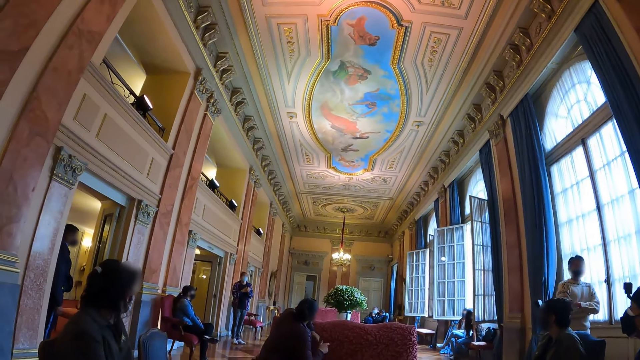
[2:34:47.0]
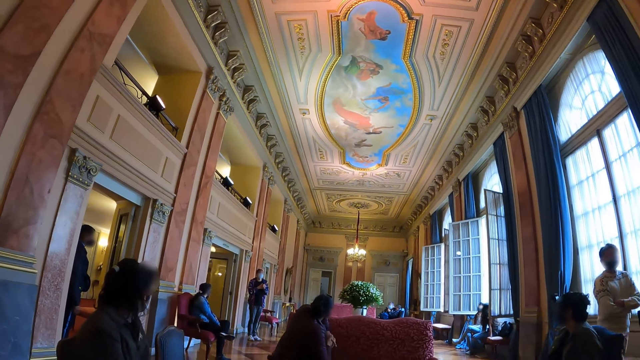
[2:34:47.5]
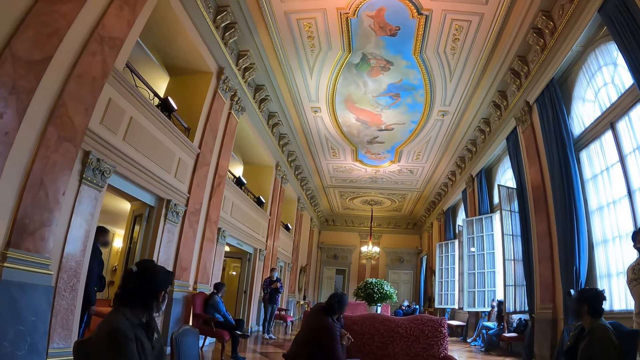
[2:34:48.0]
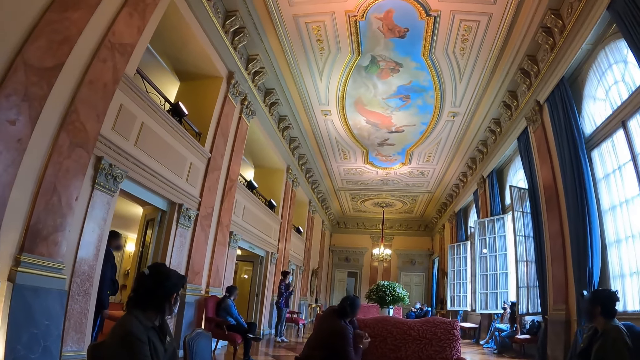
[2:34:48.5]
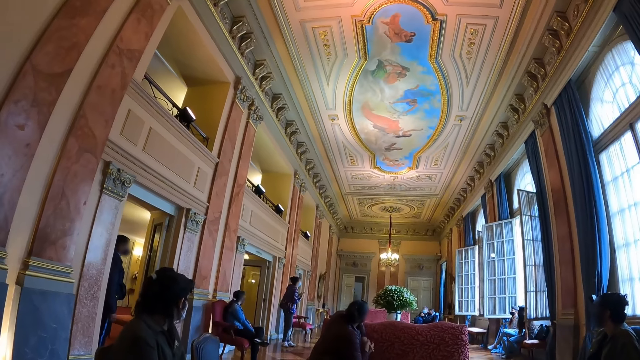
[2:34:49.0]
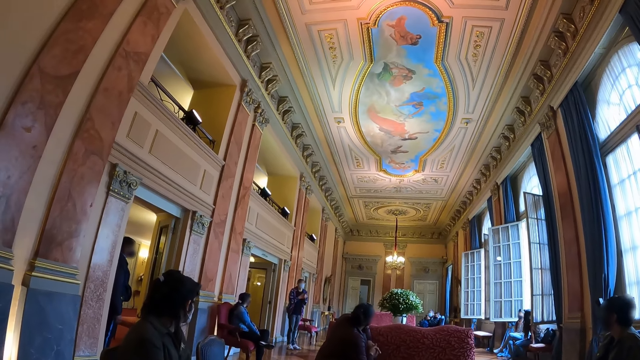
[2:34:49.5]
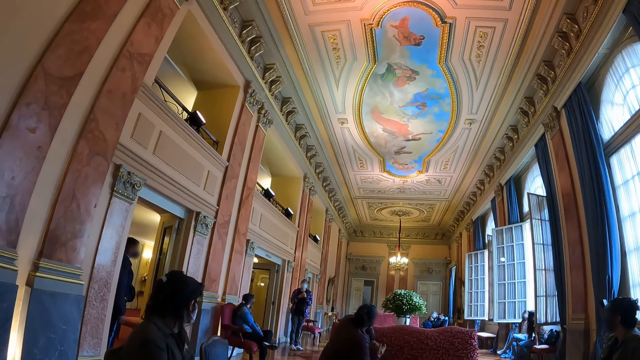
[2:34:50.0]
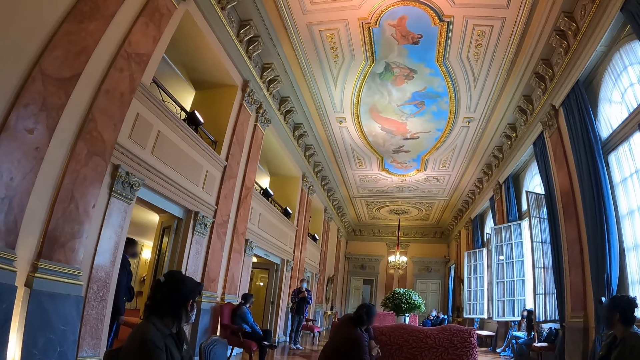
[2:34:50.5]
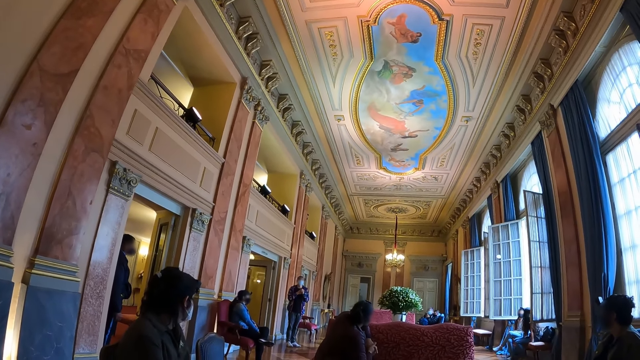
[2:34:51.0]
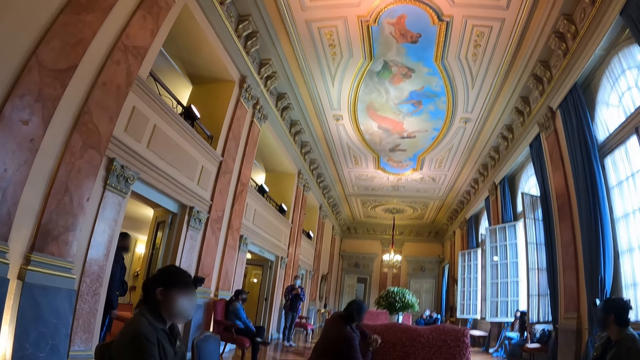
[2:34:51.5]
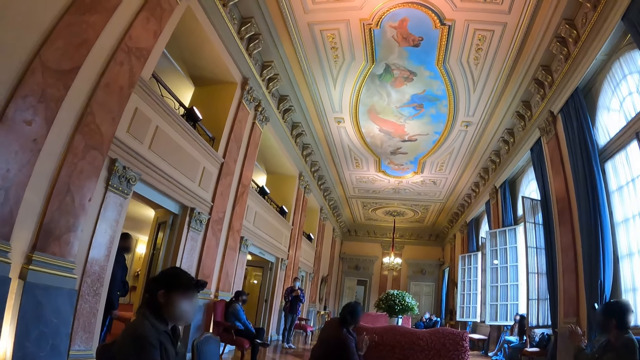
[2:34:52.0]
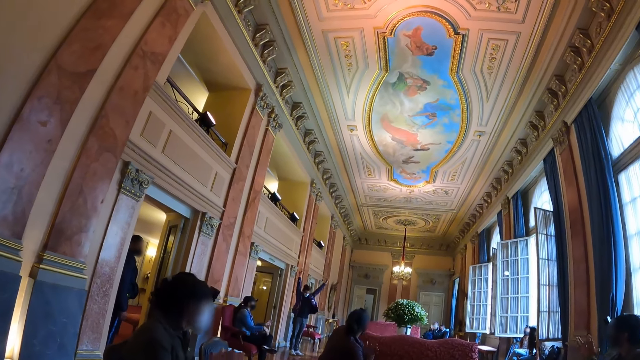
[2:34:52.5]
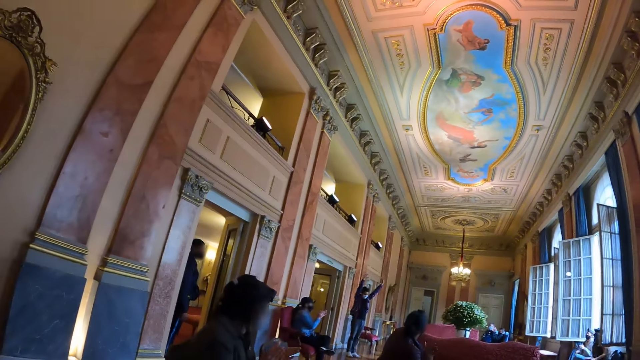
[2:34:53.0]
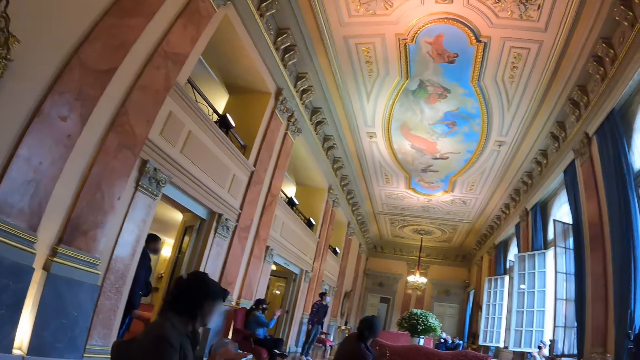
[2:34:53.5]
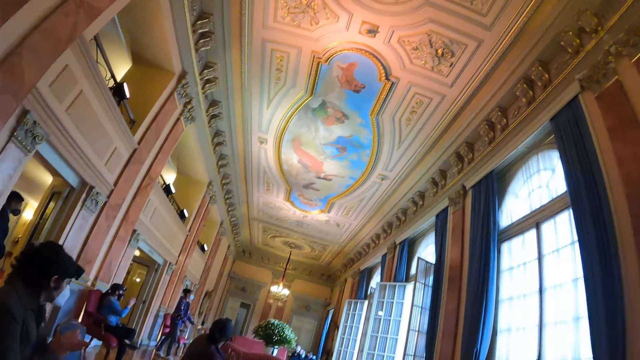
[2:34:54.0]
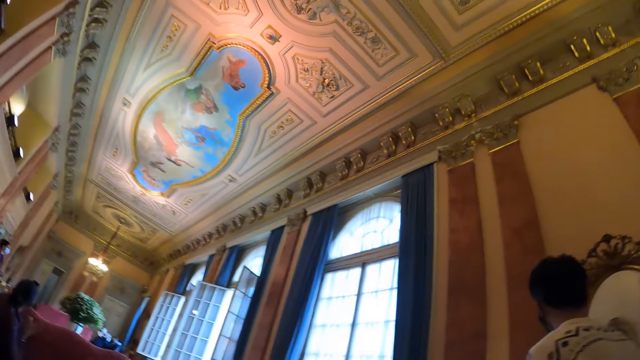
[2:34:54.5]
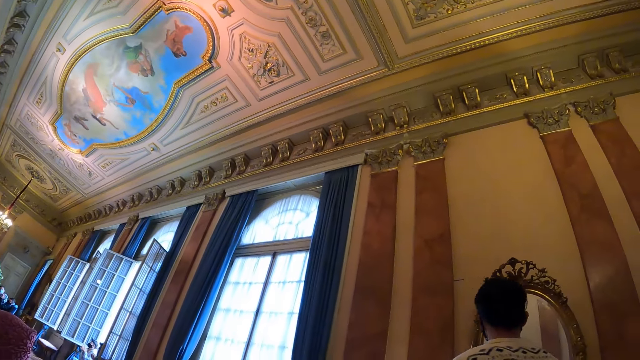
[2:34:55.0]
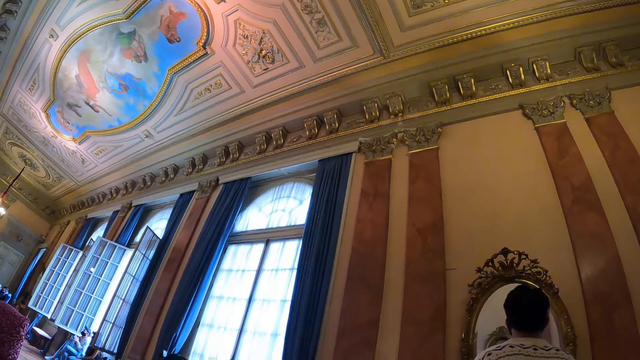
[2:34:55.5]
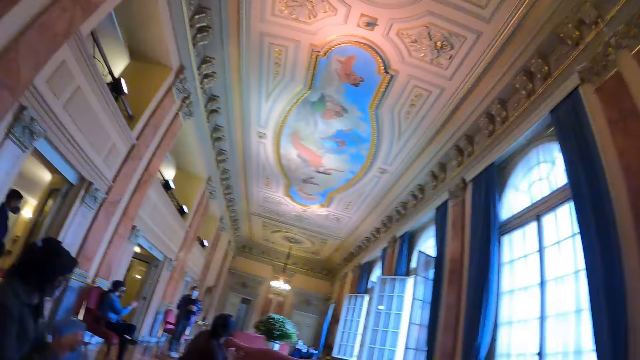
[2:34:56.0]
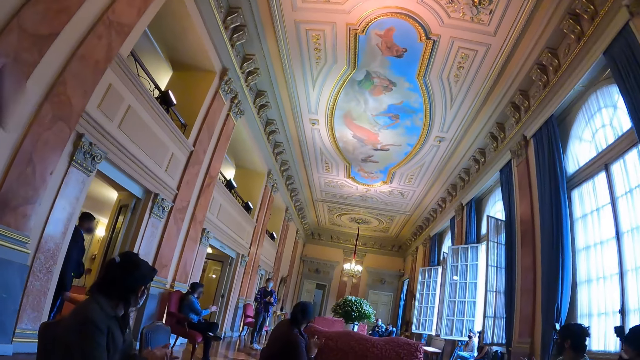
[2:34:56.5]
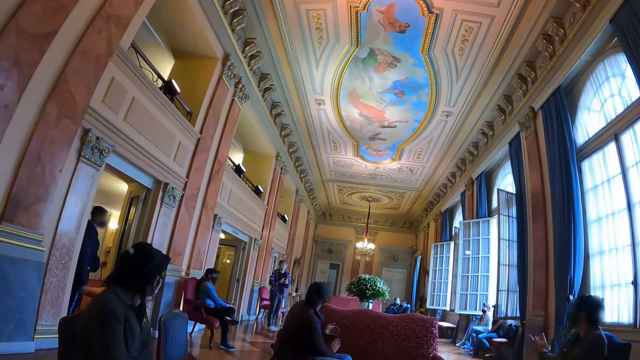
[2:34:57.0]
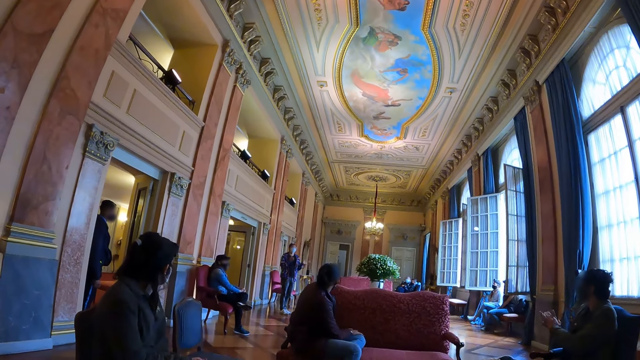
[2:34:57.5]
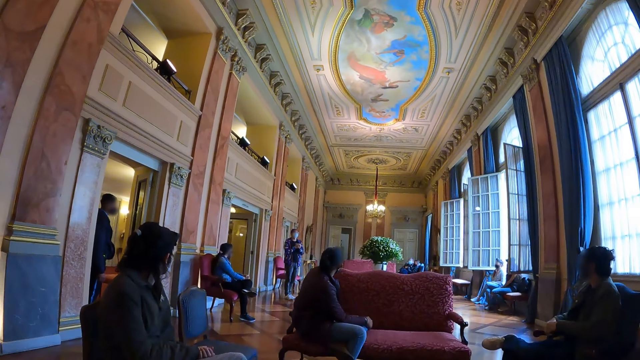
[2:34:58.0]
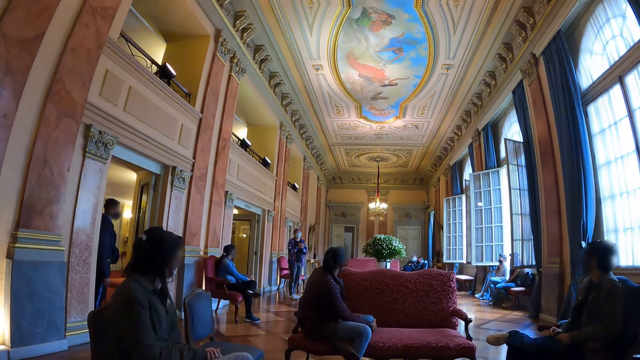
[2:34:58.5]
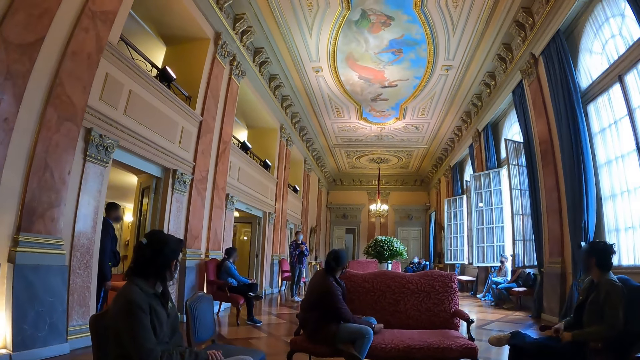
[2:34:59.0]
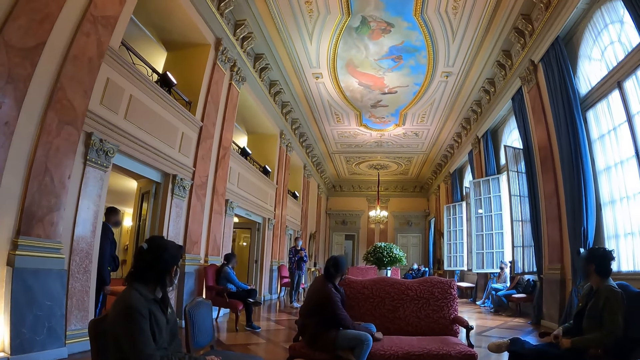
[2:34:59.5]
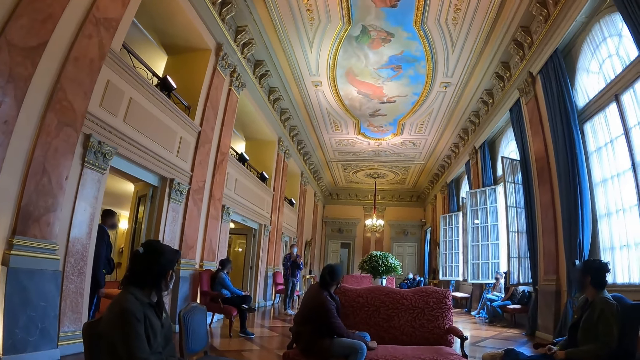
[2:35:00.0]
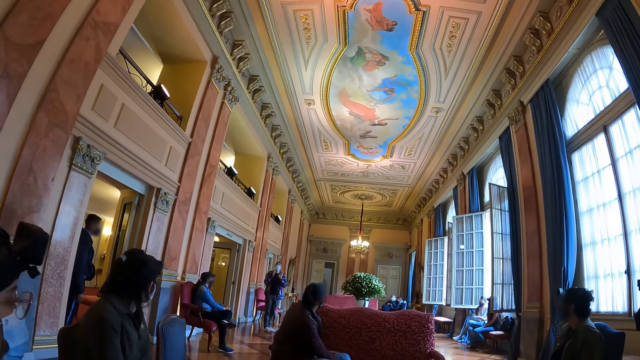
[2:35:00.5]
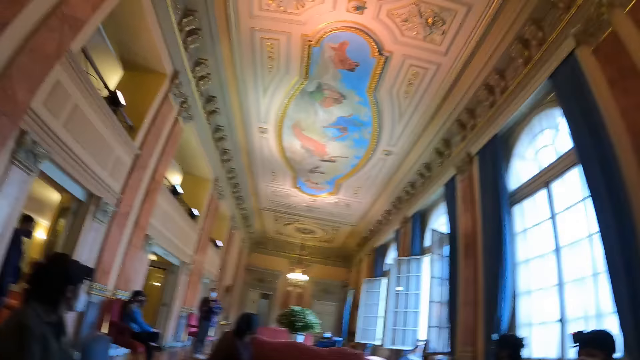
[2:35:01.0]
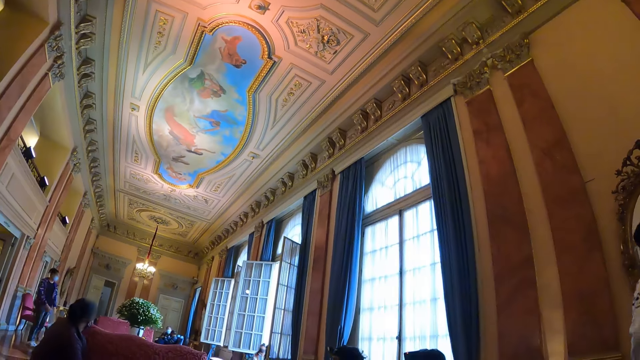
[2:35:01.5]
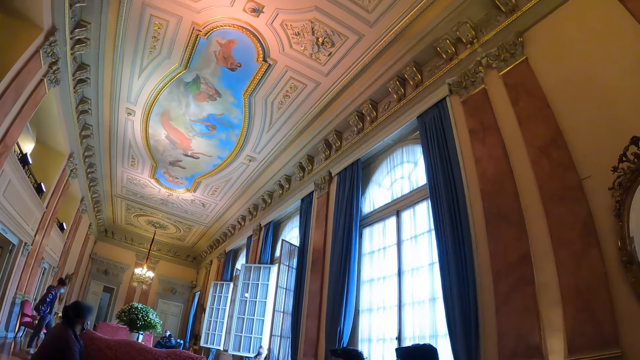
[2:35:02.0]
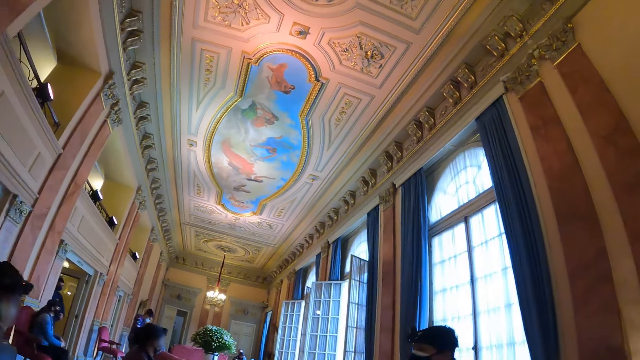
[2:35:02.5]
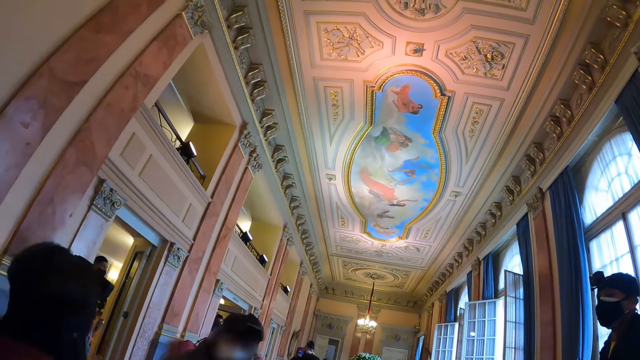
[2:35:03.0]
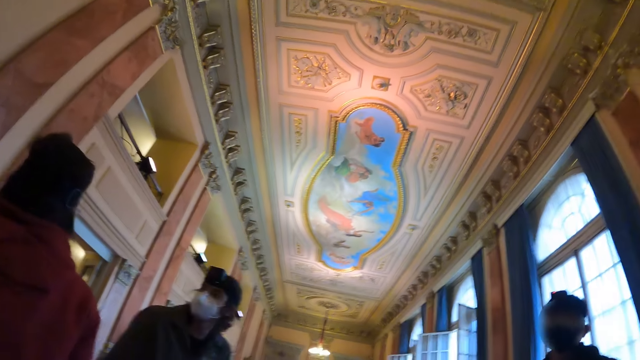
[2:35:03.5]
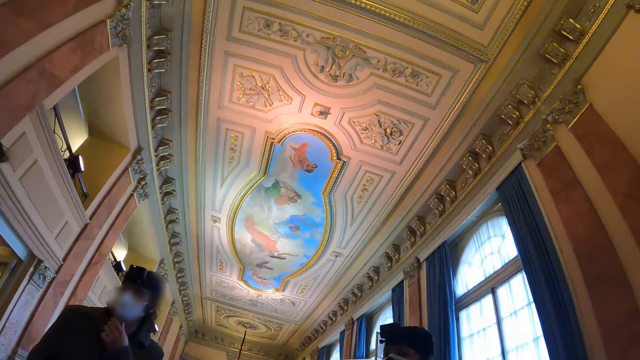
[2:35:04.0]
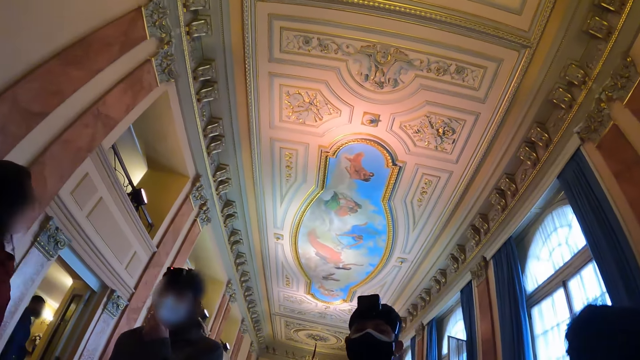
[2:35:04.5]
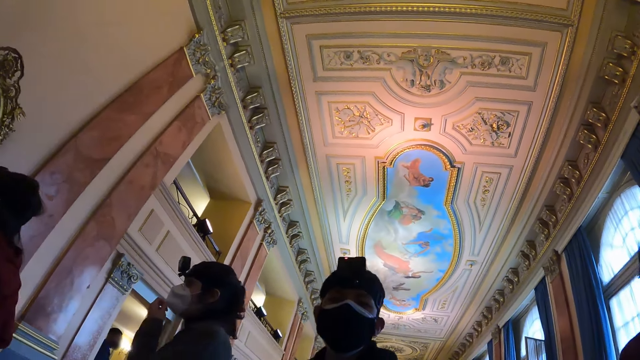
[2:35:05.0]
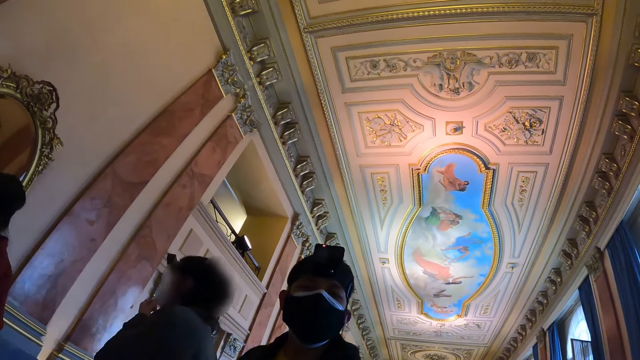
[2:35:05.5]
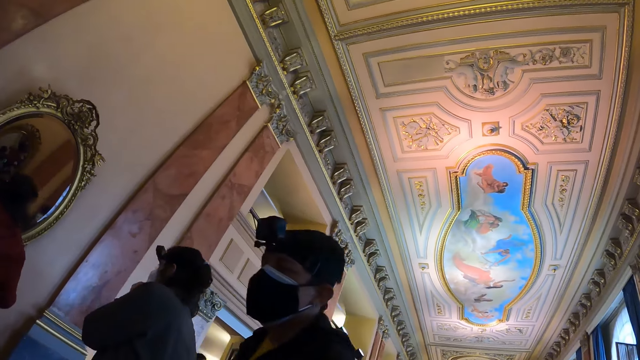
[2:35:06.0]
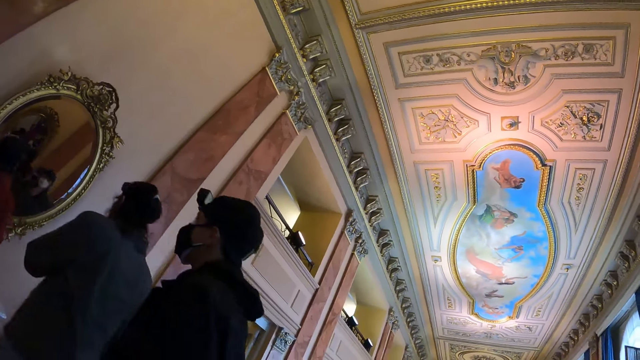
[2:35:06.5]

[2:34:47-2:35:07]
A woman turns her body. The woman raises his hands. The camera wearer looks around the room. The woman makes gestures with her hands. The camera wearer looks around the room.
